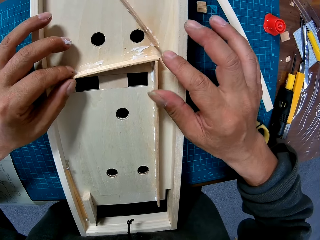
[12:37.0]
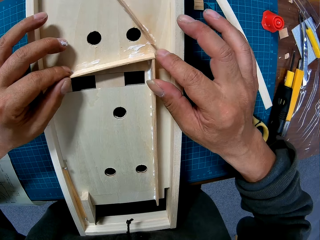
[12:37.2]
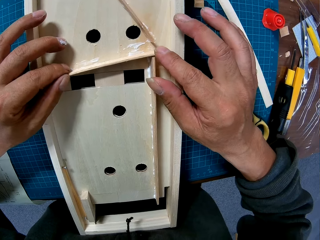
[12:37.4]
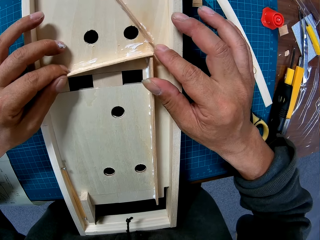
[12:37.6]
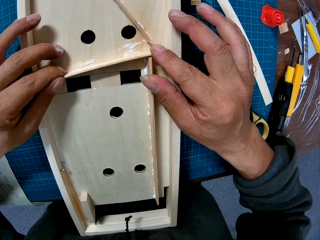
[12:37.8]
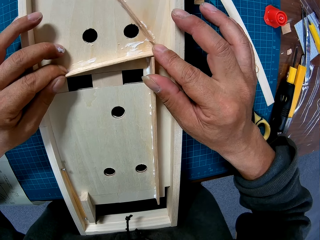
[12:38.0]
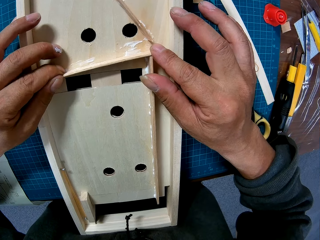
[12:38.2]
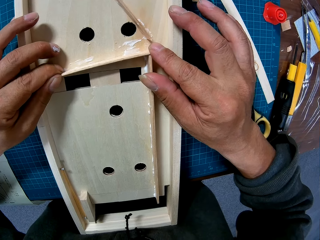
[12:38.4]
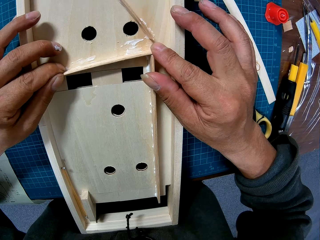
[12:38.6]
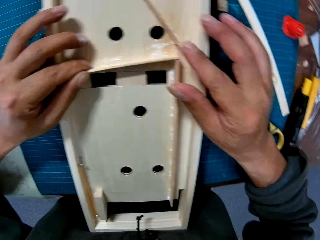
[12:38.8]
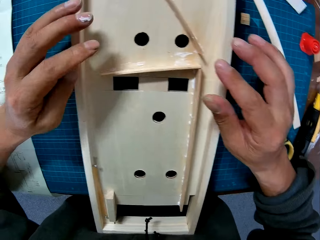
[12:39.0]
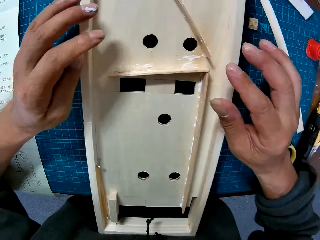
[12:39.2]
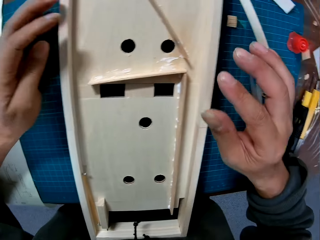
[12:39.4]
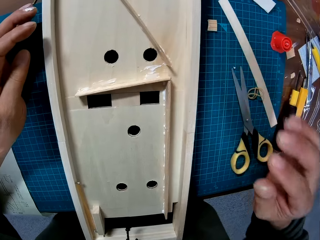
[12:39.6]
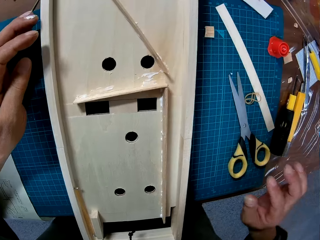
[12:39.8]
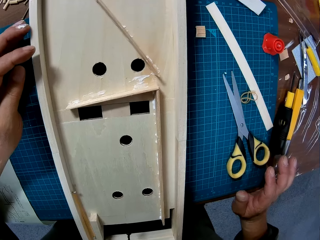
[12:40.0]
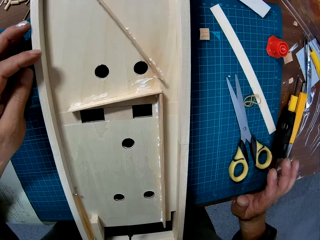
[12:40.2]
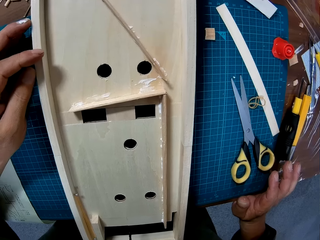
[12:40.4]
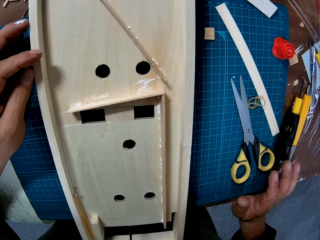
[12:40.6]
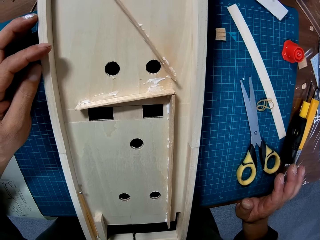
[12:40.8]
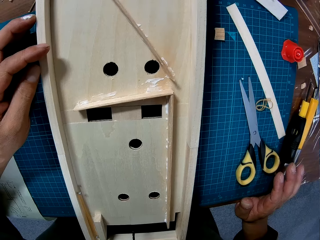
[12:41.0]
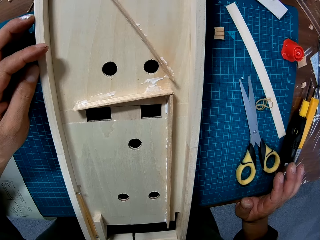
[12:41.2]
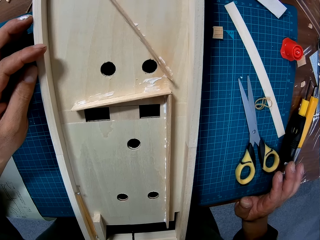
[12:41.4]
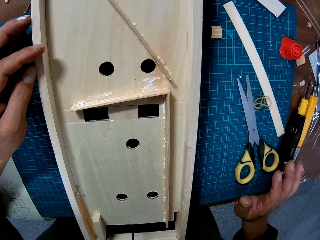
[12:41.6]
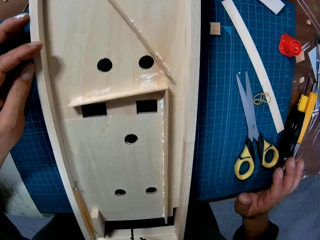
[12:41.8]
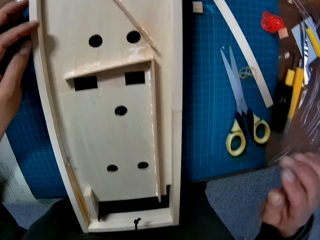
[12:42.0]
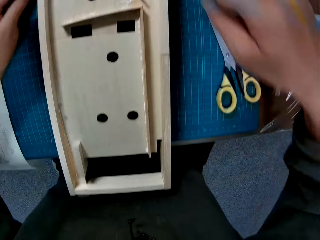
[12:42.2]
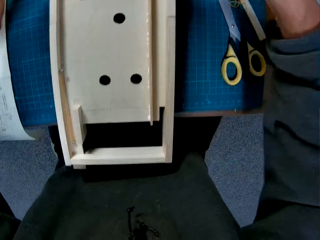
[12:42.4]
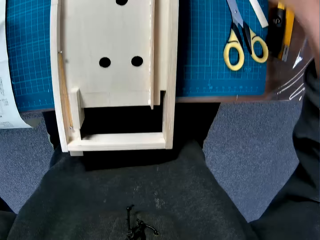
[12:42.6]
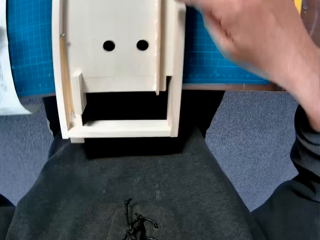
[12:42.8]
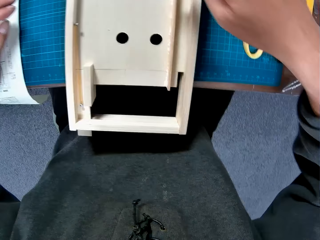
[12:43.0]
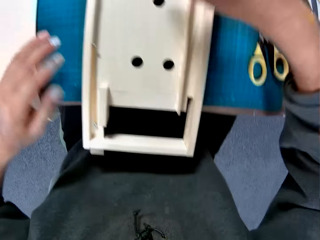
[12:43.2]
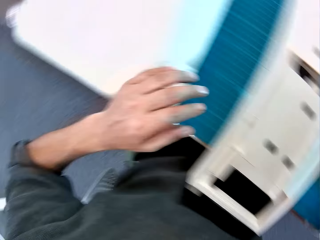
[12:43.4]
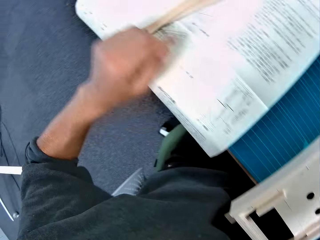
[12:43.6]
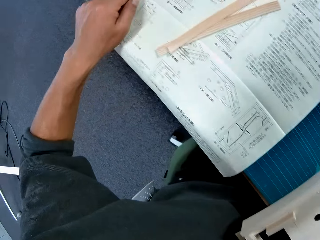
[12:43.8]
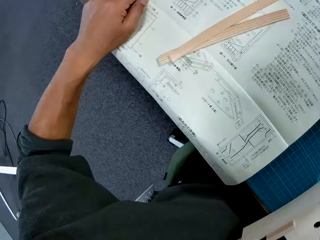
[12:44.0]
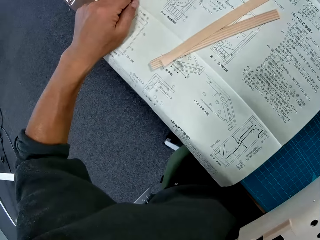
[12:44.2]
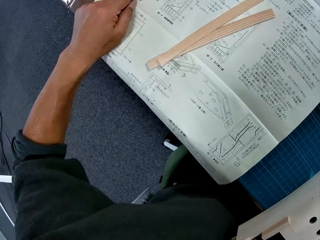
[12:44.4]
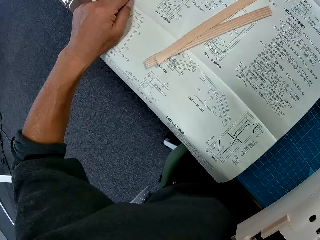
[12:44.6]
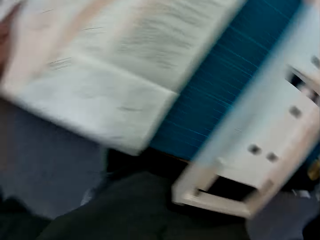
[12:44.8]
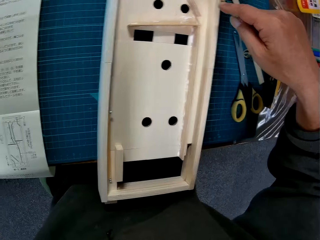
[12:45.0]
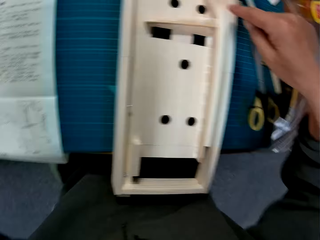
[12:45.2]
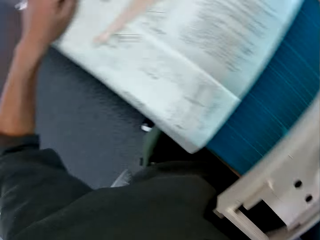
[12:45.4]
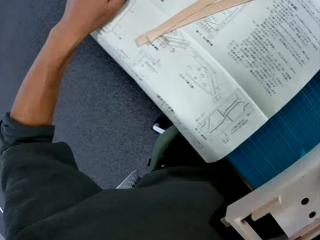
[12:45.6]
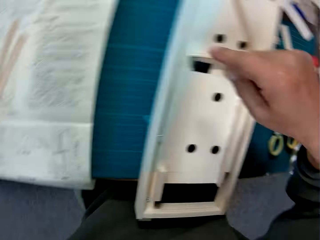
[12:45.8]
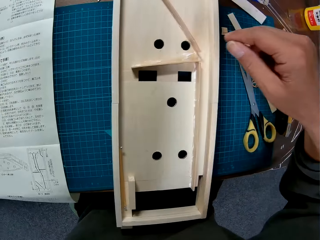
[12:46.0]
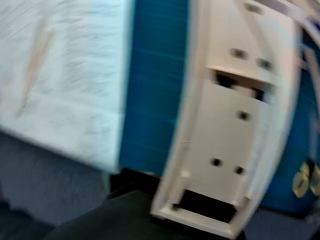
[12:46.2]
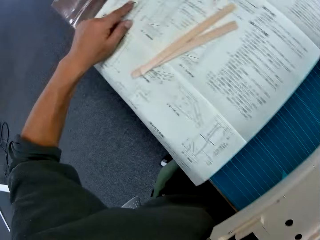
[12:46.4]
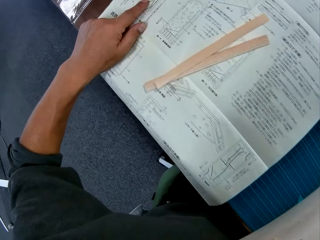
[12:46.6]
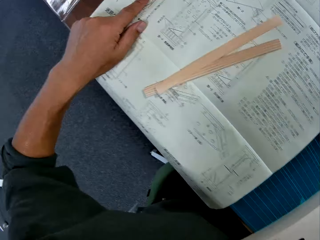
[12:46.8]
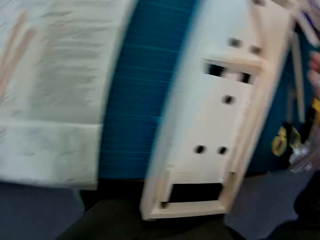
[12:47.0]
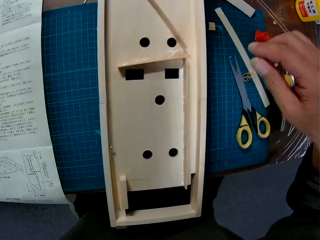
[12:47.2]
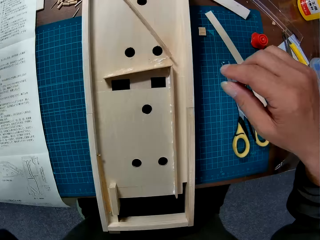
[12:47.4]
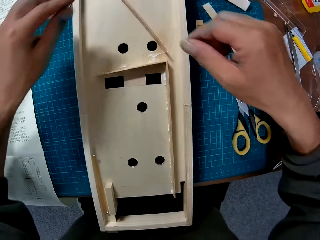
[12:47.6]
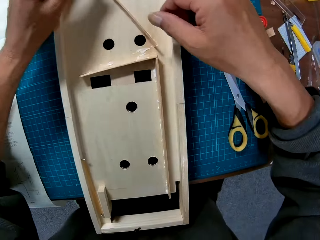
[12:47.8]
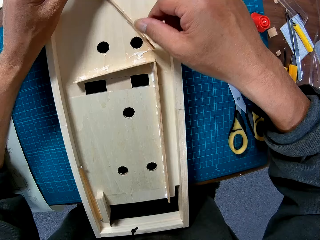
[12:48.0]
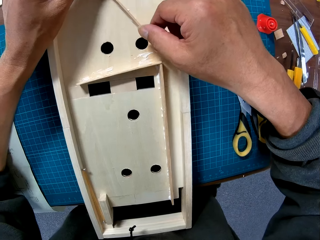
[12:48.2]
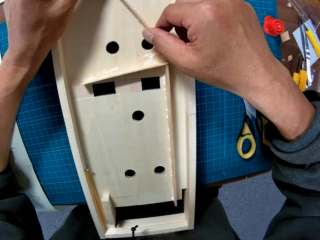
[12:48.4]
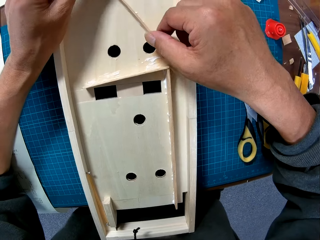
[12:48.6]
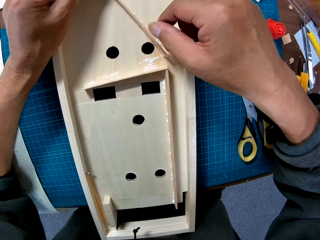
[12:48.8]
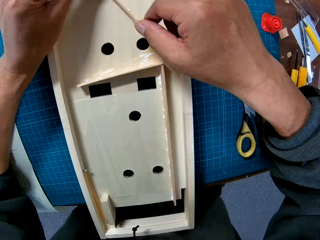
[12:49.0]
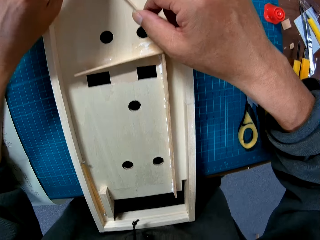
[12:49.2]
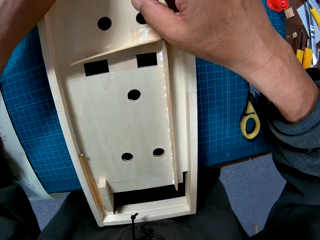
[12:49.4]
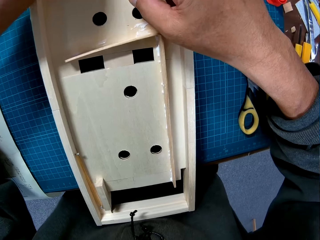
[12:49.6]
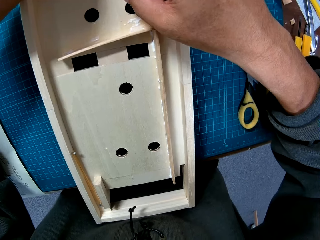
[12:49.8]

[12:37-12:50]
The camera wearer places his right hand on the table. He looks at the model. He turns to the modelling manual. He touches the instruction paper with his left hand. He turns to the model. He turns to the modelling manual. He turns to the model. He adjusts the woods in the wooden component with hands.

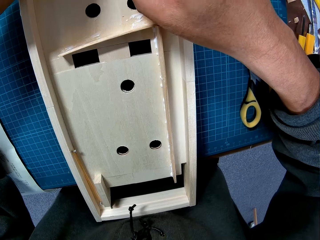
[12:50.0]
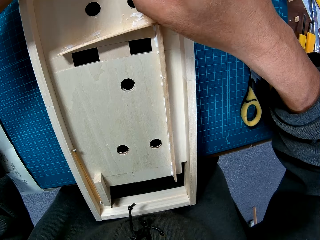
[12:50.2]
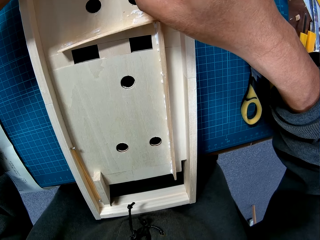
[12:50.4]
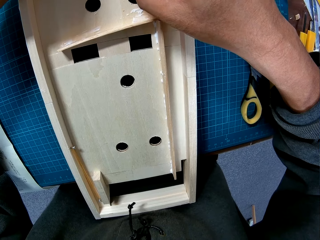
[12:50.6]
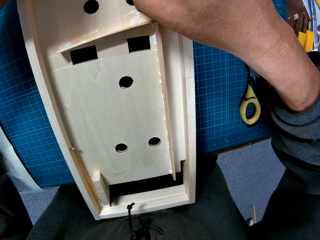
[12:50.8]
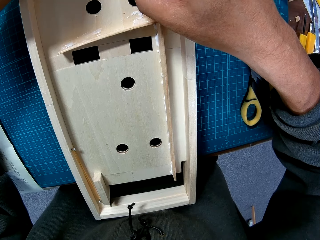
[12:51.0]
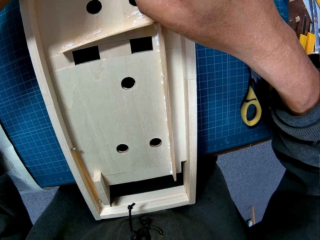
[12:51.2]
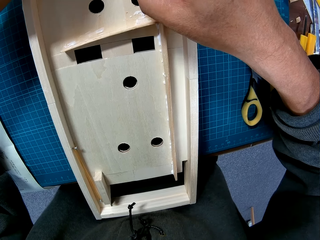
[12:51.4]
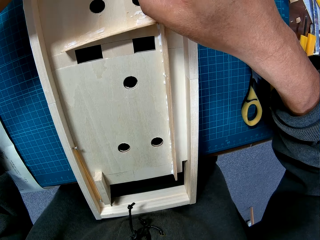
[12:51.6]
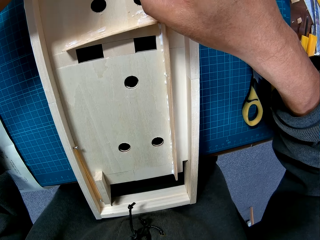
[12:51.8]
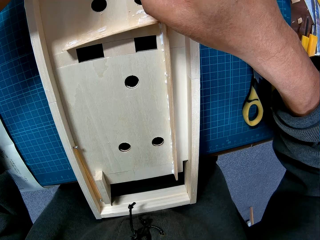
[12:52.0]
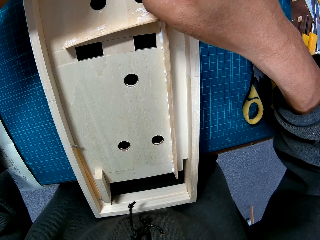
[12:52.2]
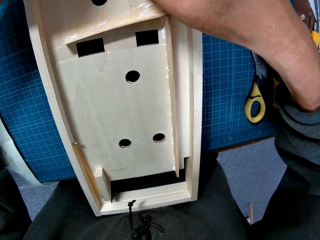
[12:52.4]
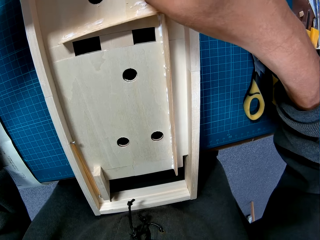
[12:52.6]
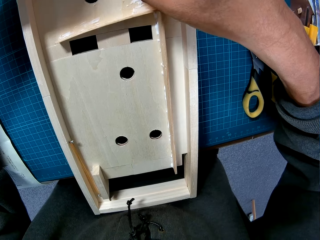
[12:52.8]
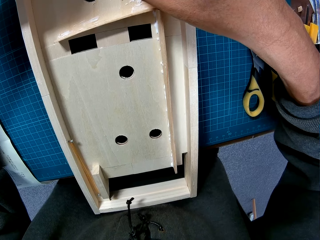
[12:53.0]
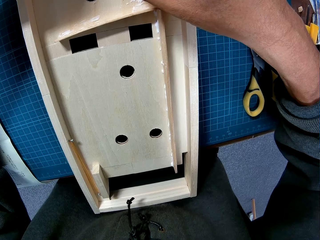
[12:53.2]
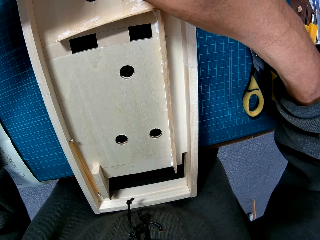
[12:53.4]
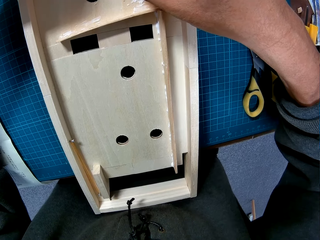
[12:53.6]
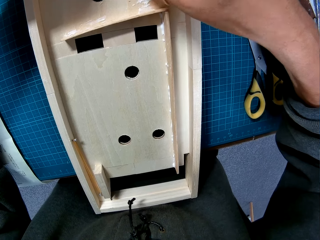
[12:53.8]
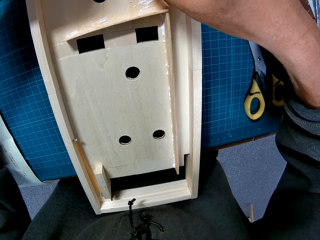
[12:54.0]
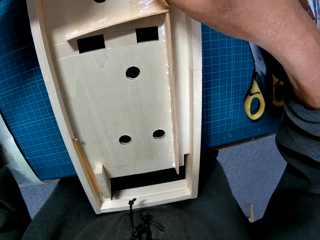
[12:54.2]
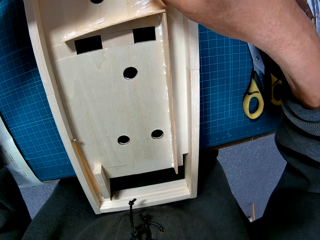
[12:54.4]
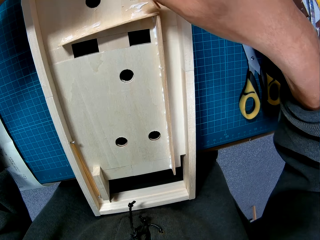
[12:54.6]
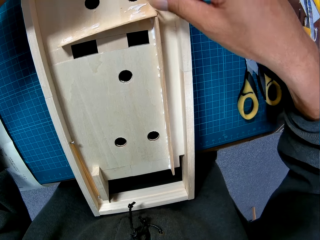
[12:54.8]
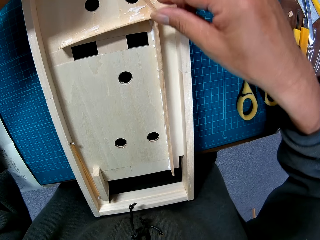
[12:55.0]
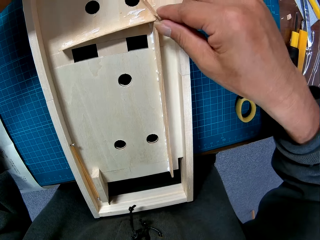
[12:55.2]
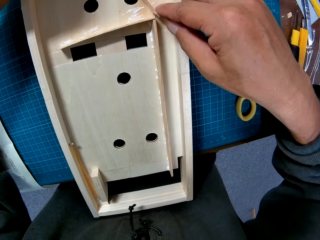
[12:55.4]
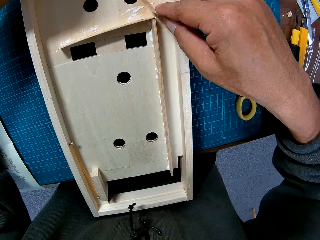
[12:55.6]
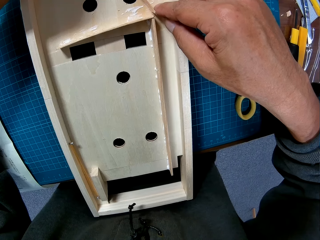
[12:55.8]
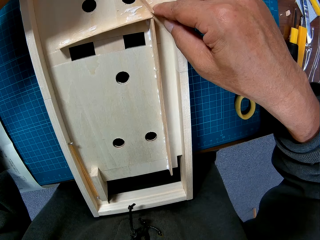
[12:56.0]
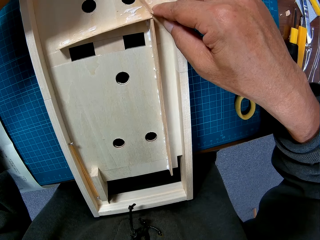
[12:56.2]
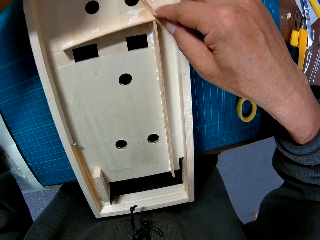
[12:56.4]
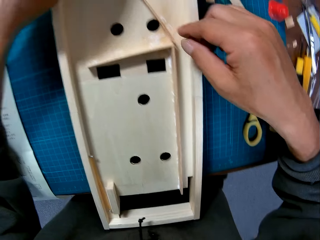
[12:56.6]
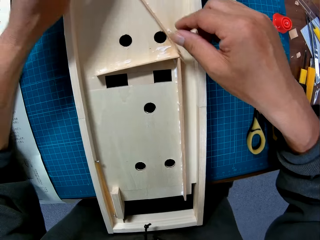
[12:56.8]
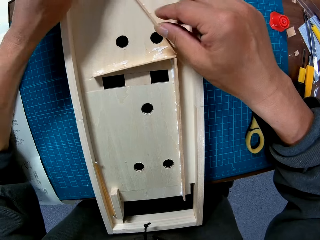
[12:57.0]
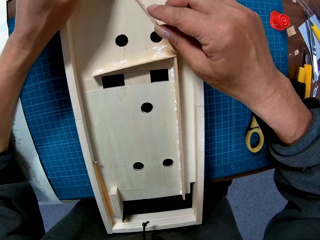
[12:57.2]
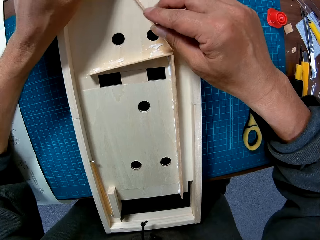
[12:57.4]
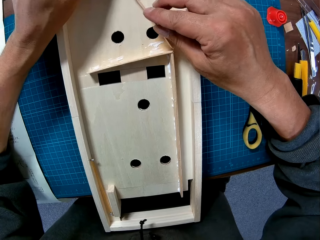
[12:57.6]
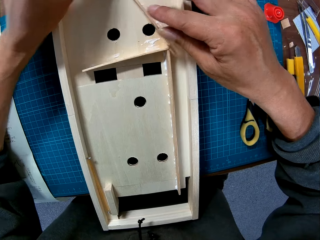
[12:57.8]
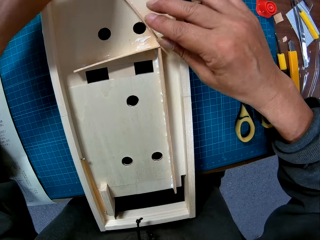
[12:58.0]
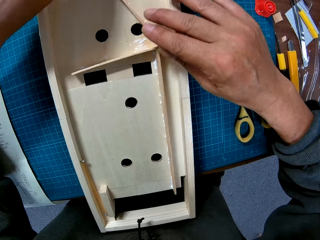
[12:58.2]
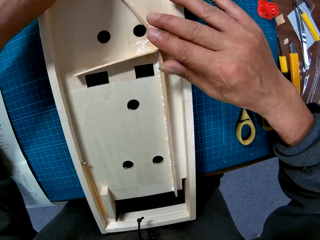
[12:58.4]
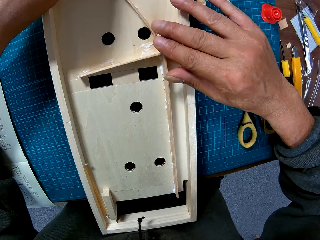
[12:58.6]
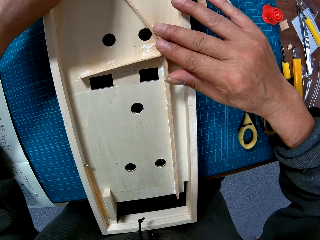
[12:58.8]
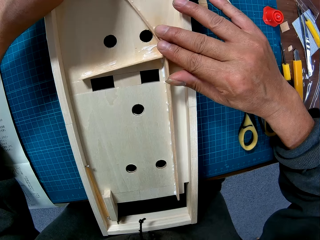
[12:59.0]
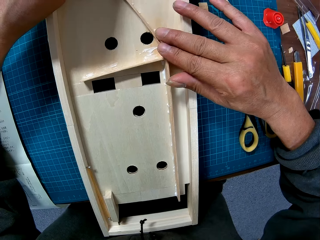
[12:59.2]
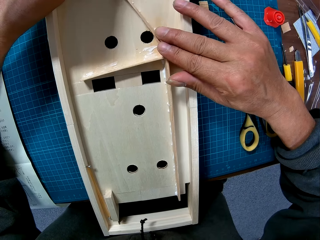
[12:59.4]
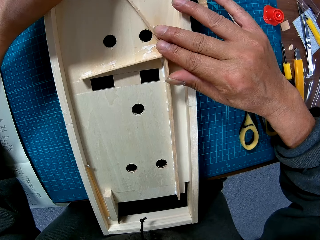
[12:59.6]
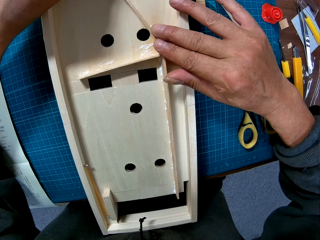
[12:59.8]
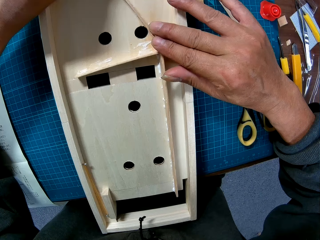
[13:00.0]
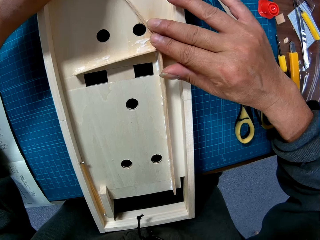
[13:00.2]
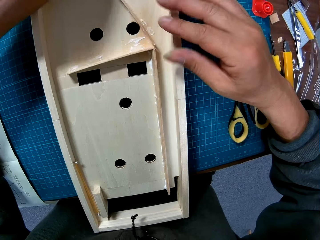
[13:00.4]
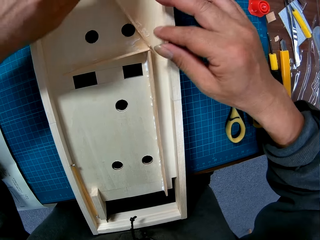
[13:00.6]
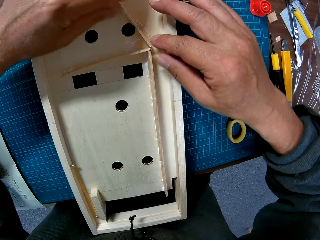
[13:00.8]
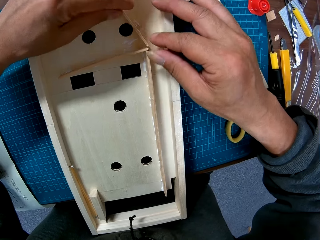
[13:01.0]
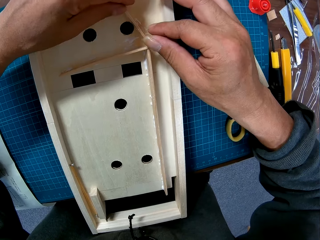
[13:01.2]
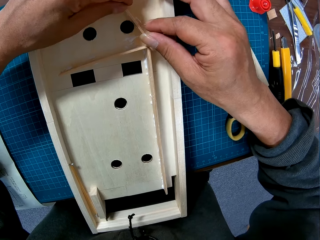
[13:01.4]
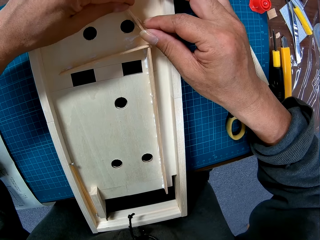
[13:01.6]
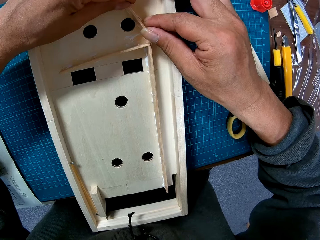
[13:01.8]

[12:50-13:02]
The camera wearer holds a modelling material piece. They adjust the modelling material piece on a model.
